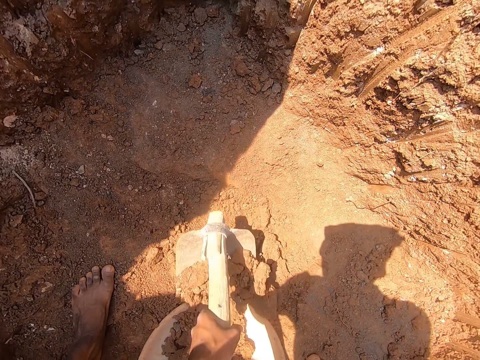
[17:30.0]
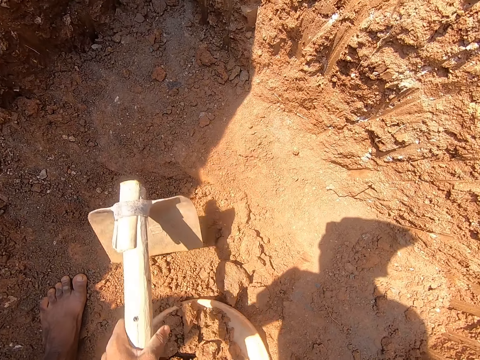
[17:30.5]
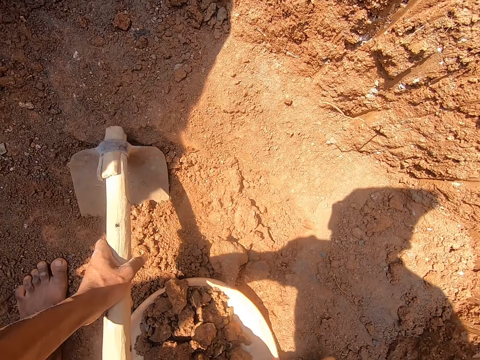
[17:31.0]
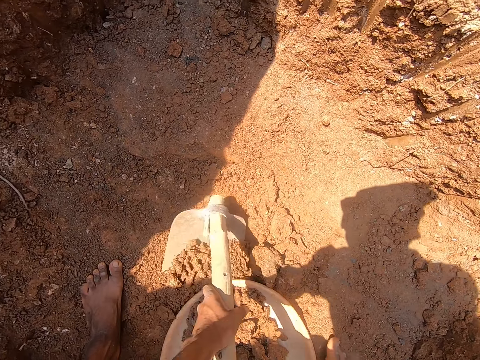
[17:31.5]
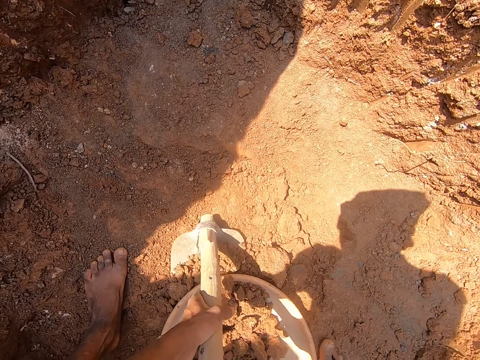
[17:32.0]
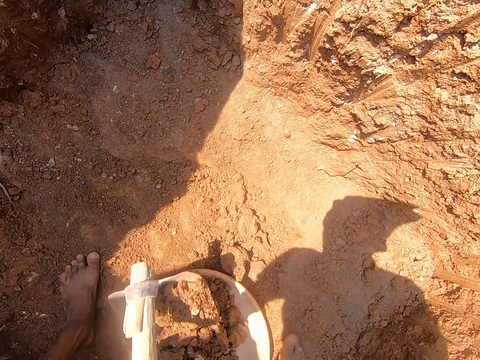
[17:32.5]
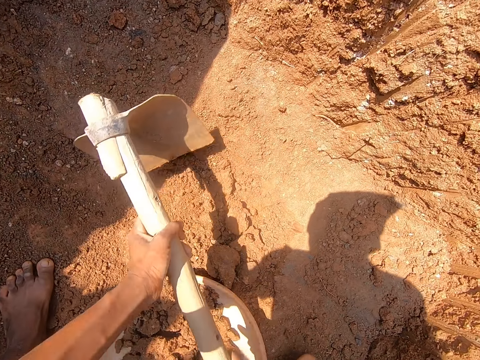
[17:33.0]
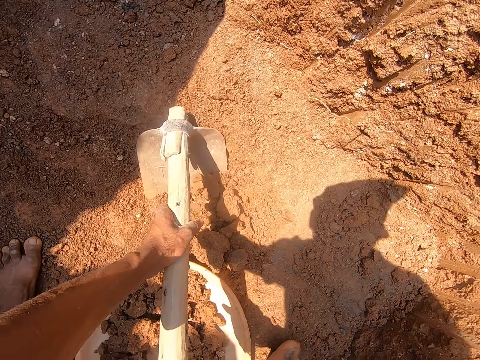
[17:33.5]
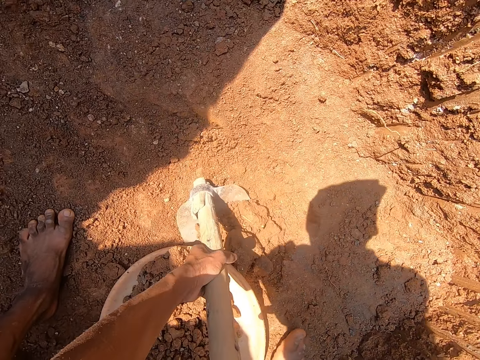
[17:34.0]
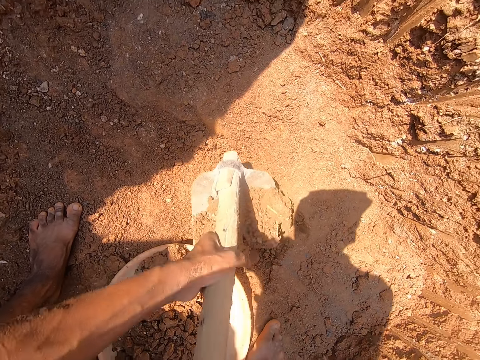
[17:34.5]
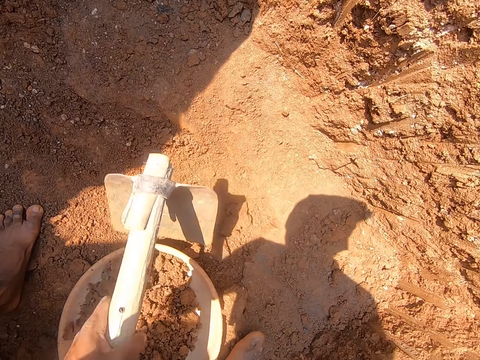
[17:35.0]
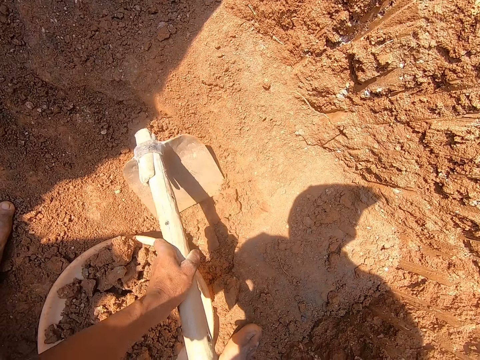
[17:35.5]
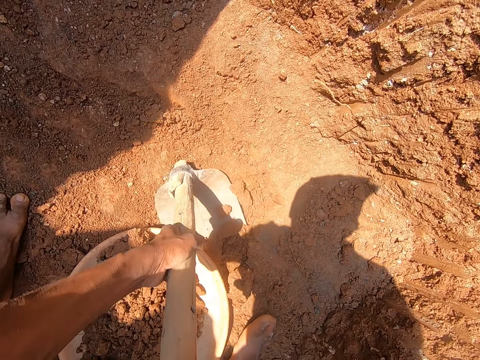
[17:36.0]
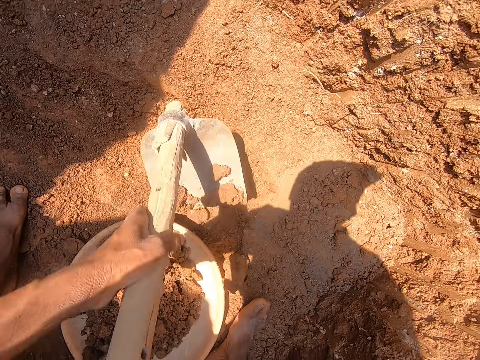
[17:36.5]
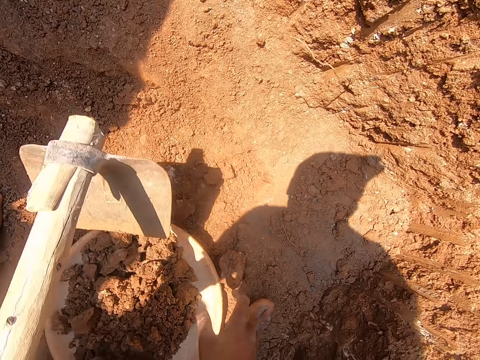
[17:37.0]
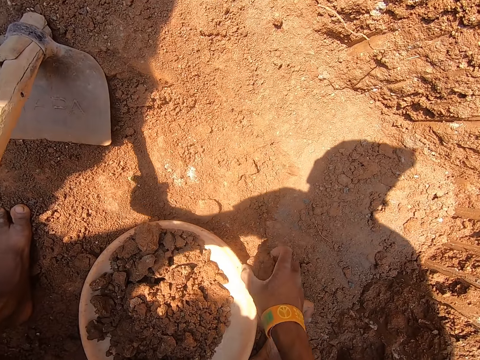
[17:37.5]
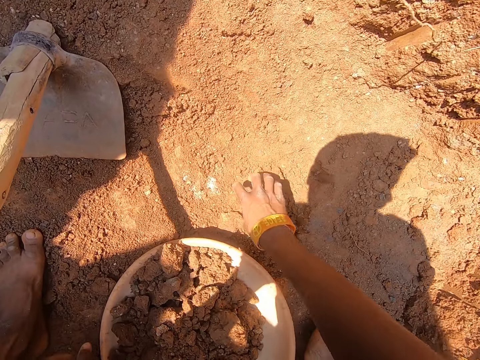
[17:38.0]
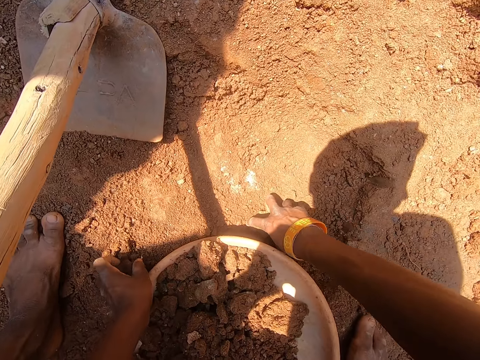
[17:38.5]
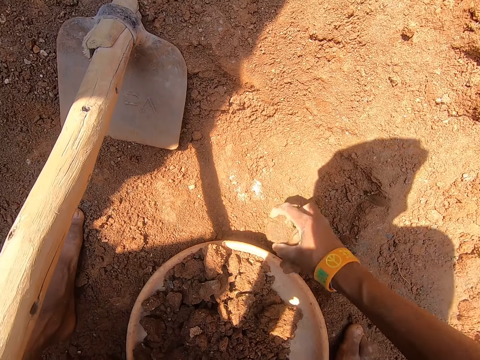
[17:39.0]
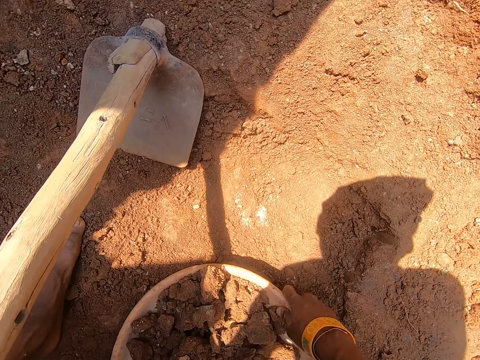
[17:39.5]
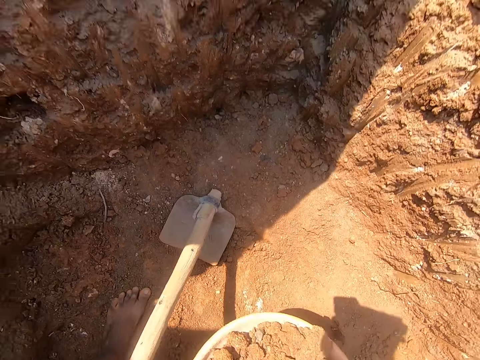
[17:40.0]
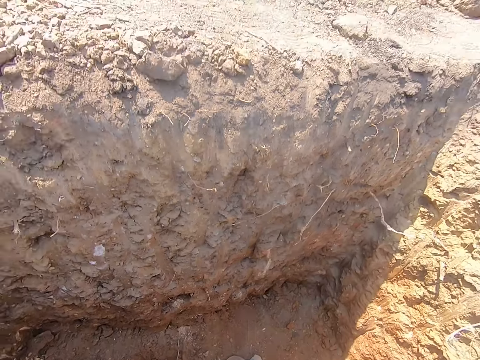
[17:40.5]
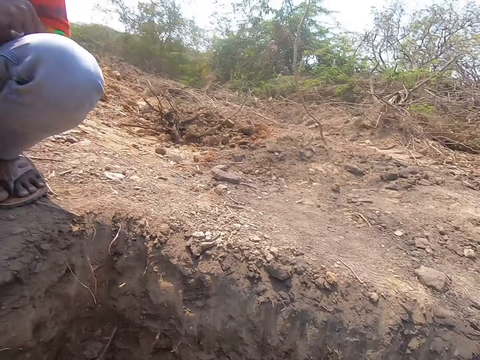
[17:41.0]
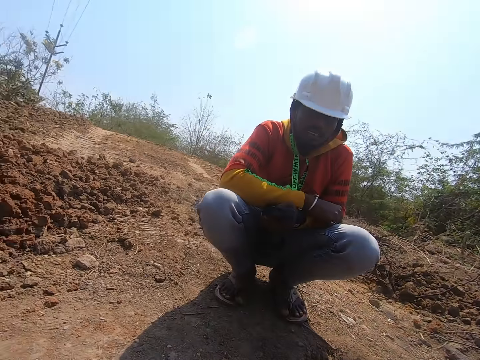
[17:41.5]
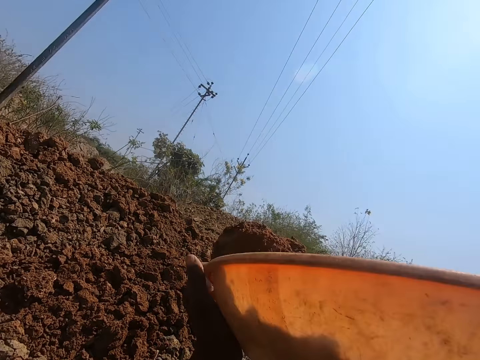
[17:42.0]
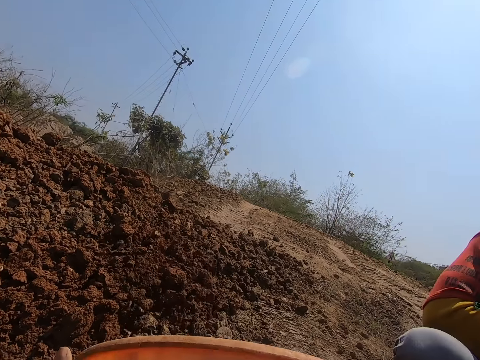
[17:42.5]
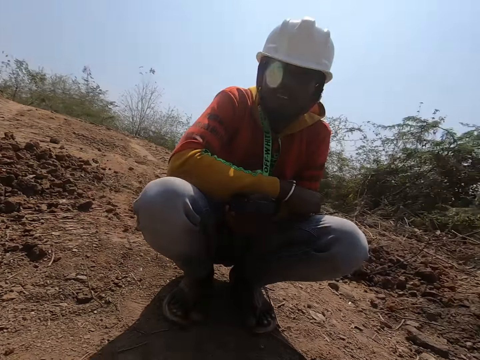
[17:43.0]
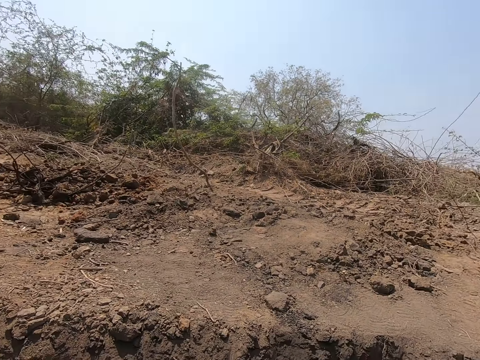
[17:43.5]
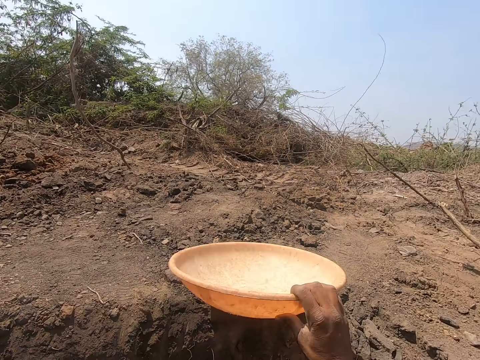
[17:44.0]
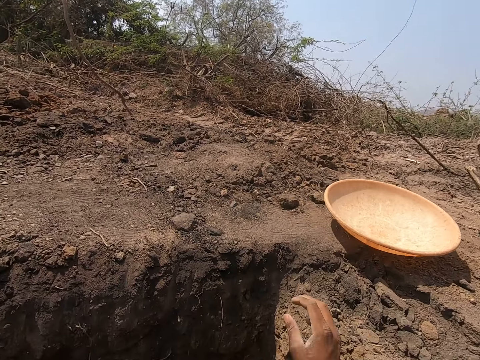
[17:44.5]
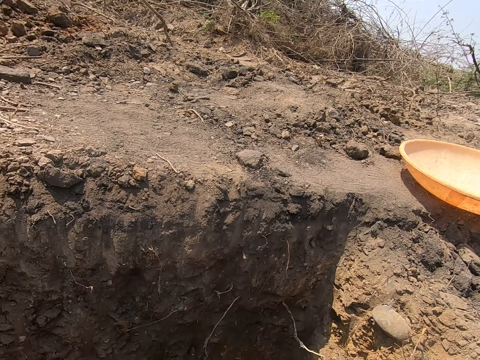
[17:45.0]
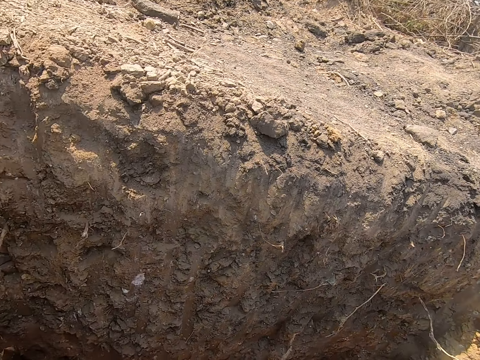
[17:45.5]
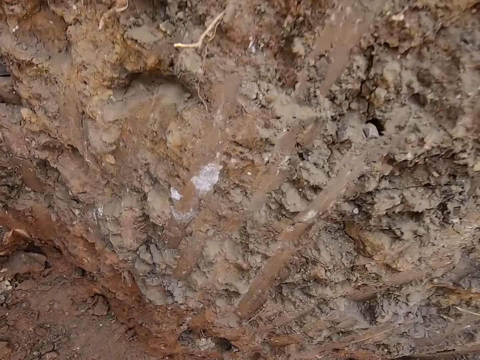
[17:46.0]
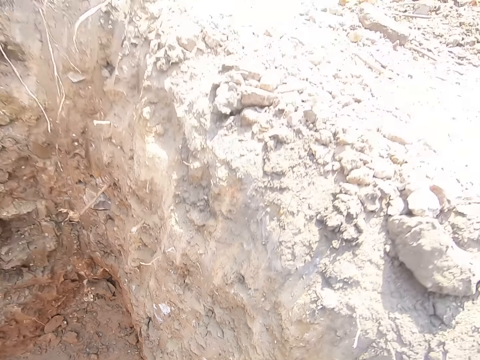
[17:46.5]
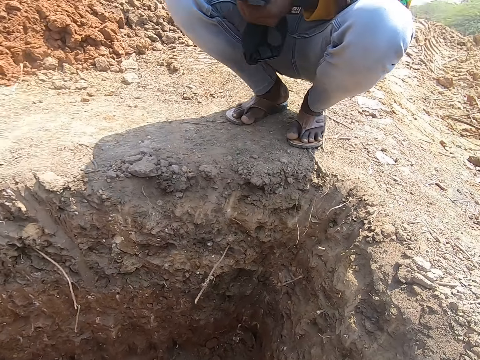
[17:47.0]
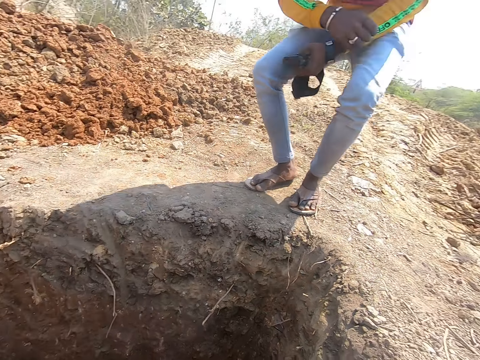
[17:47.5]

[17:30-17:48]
The camera wearer puts stones in the basin repeatedly. He picks stones from the ground with his hands. He picks a stone from the ground with his hands. He drops the stone in the mortar pan with his hands. He carries the mortar pan from the ground with his hands. He picks the basin with stone. He walks. He pours the stones in the mortar pan on the ground with his hands. He throws stones from the basin. He walks. He drops the mortar pan on the ground with his right hand. He walks.

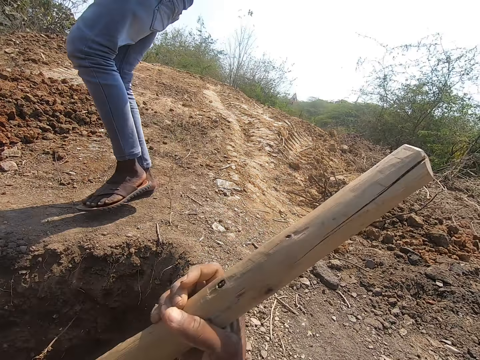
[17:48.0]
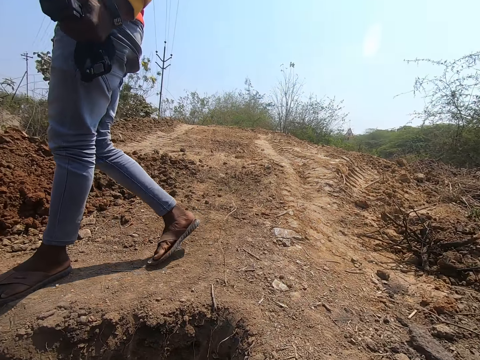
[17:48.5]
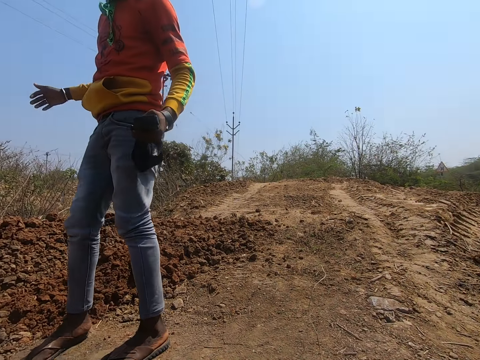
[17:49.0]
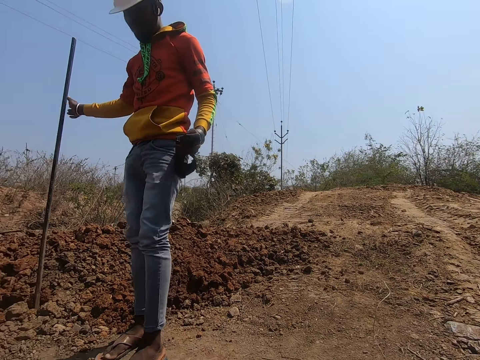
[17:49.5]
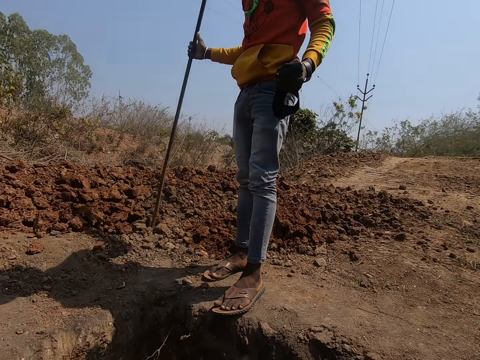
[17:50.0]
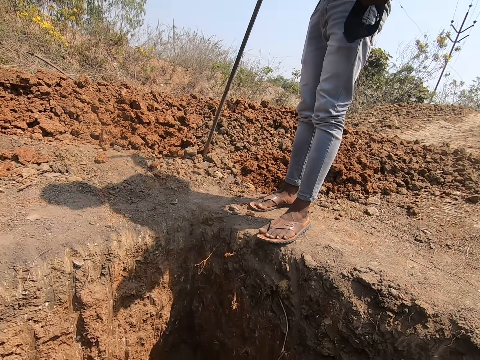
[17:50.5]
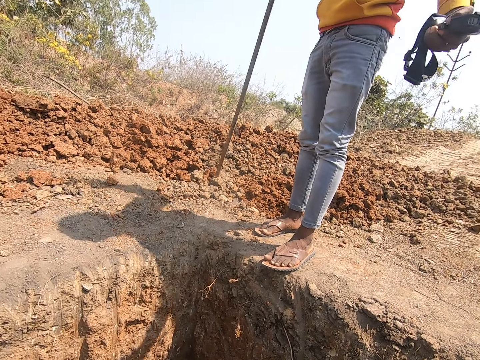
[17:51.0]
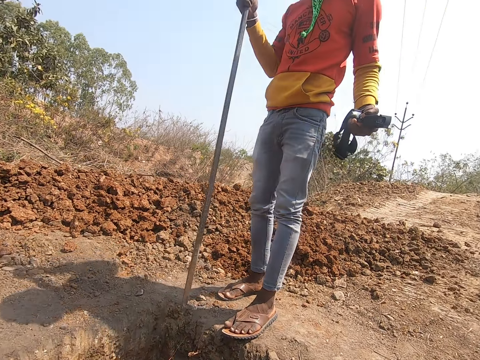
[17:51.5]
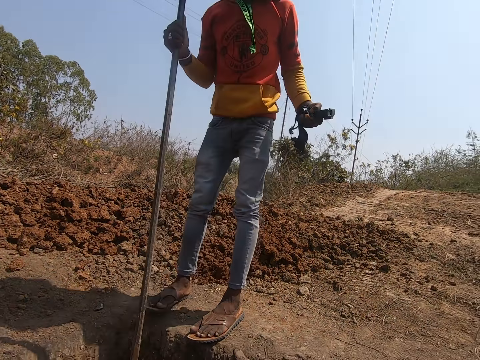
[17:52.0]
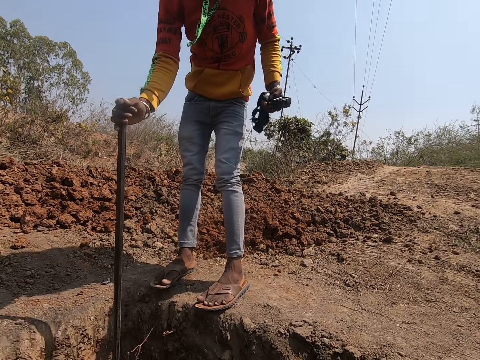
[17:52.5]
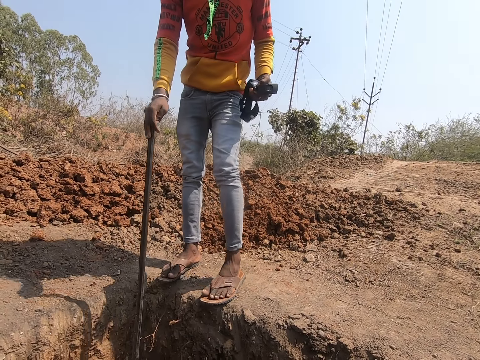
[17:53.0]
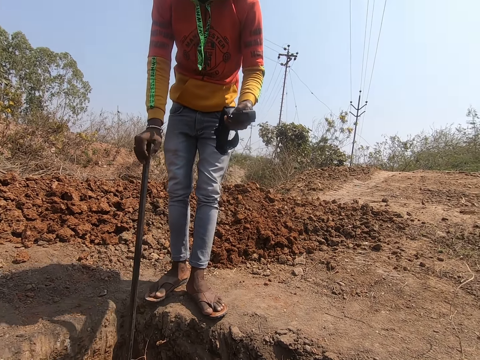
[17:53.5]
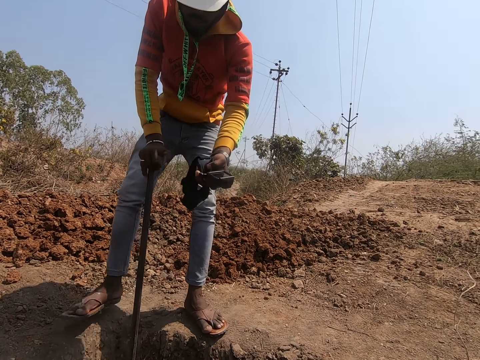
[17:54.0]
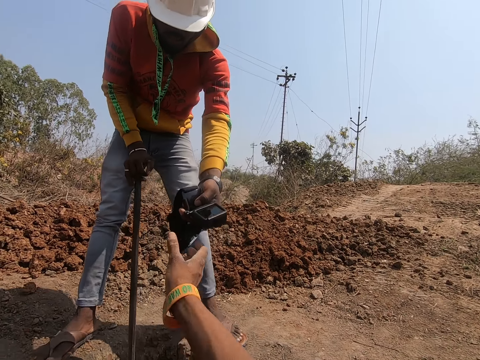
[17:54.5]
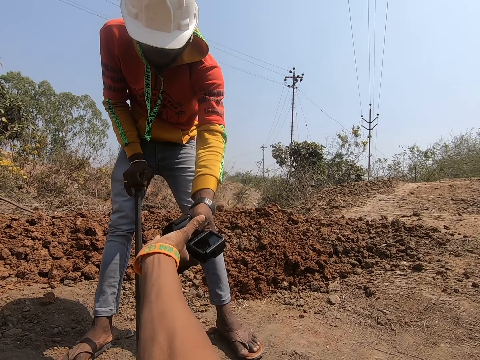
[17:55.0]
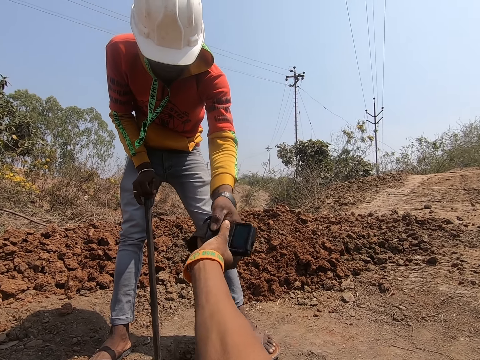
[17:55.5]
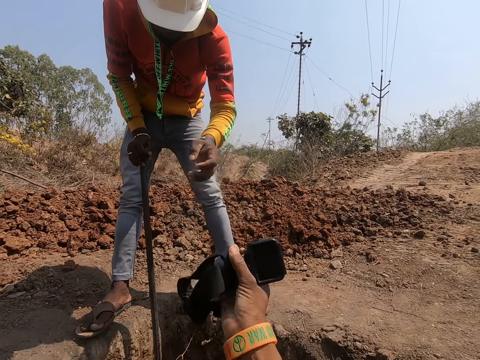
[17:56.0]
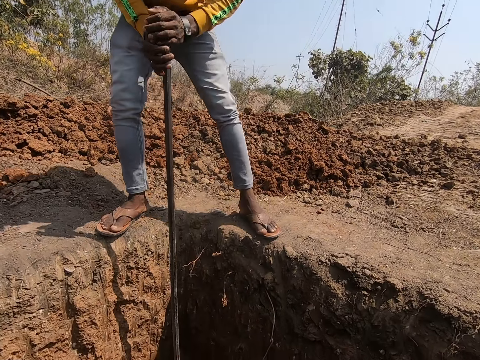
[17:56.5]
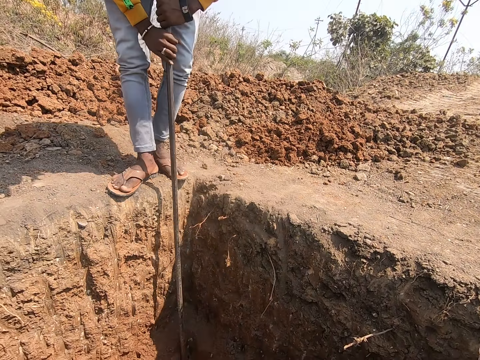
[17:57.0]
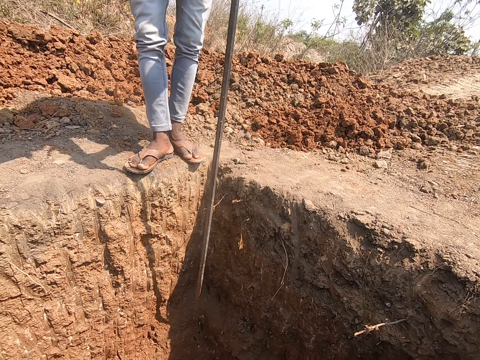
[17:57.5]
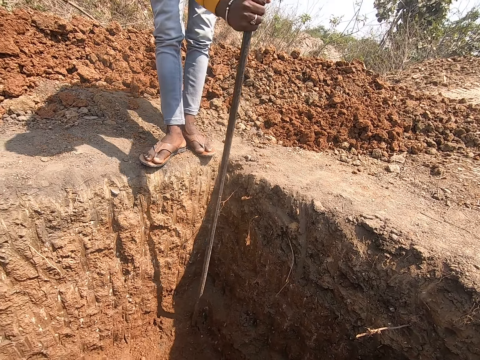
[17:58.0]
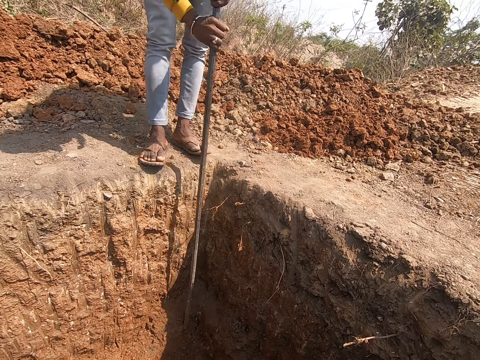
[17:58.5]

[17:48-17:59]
The camera wearer looks around. He holds the hoe with his right hand. The man picks the long rod from the ground with his right hand. The man drops the long rod on the ground with his right hand. The camera wearer collects the camera from the man with his right hand. He looks around. The man digs the ground with the long rod in his hands.
